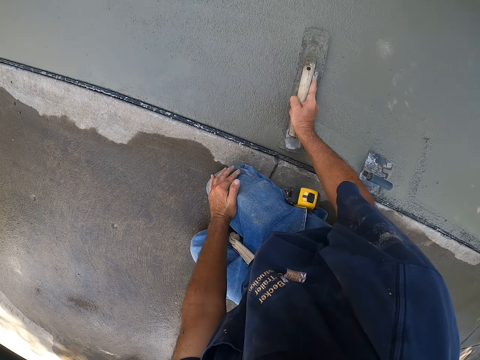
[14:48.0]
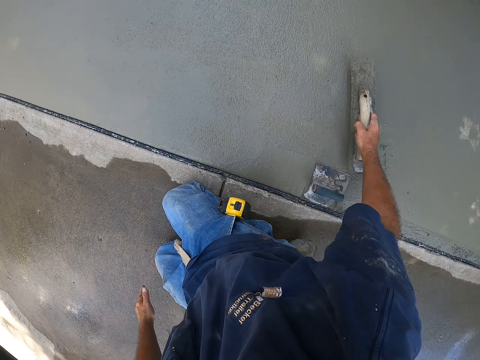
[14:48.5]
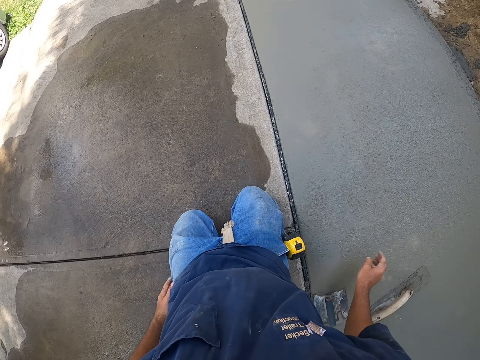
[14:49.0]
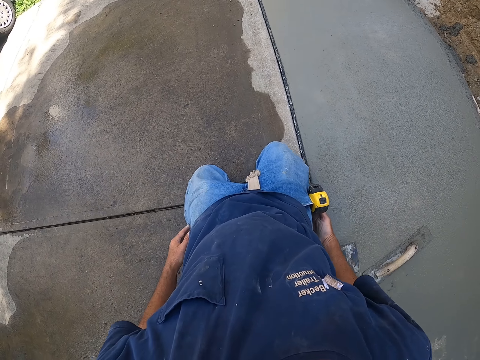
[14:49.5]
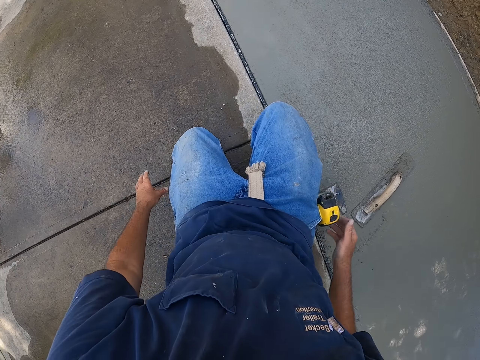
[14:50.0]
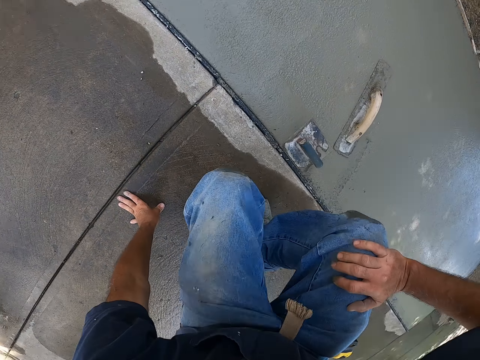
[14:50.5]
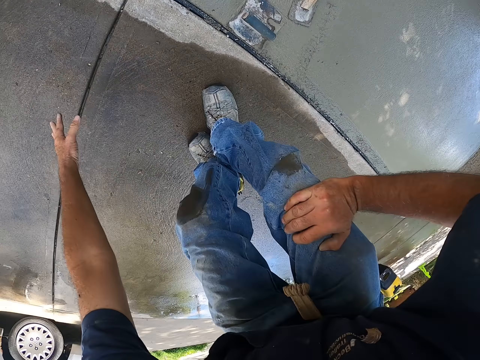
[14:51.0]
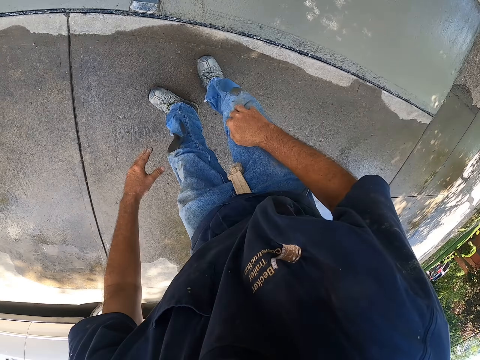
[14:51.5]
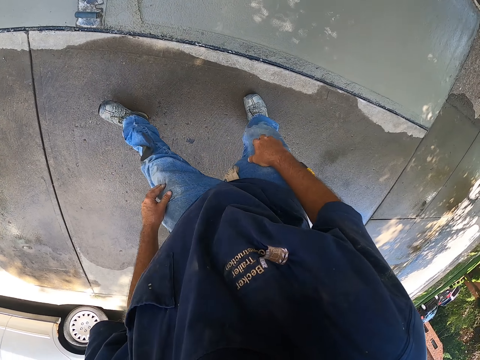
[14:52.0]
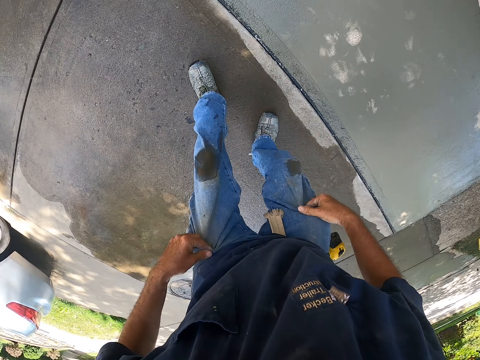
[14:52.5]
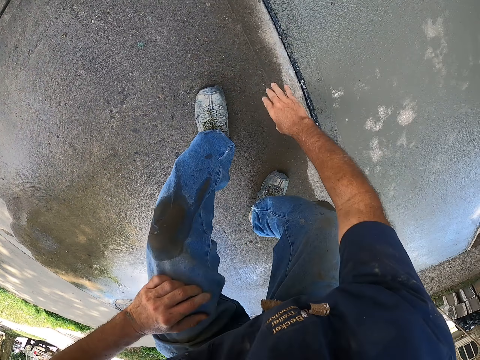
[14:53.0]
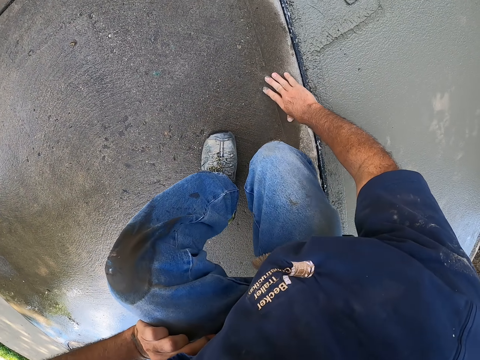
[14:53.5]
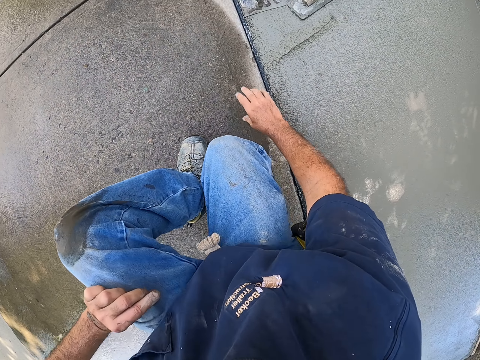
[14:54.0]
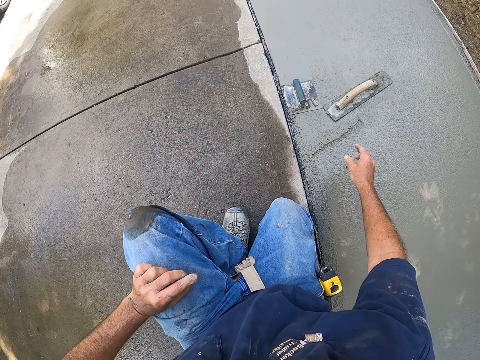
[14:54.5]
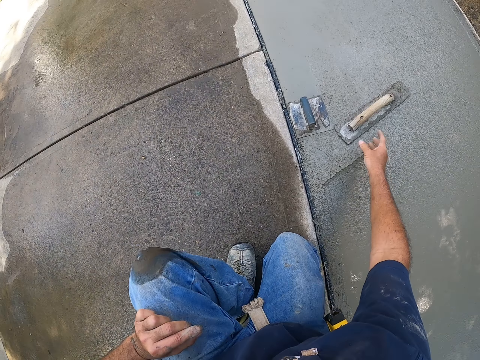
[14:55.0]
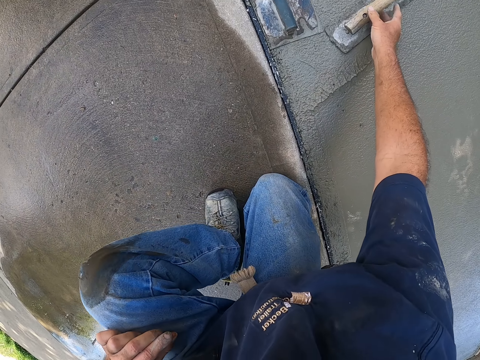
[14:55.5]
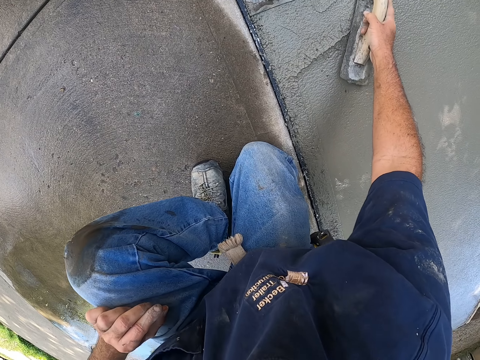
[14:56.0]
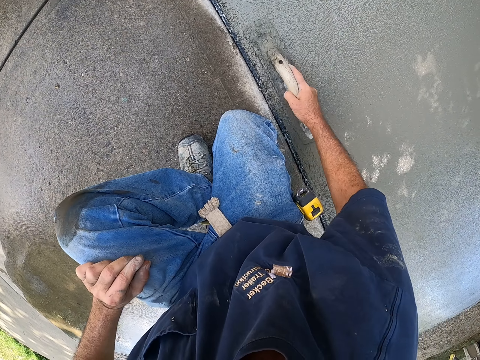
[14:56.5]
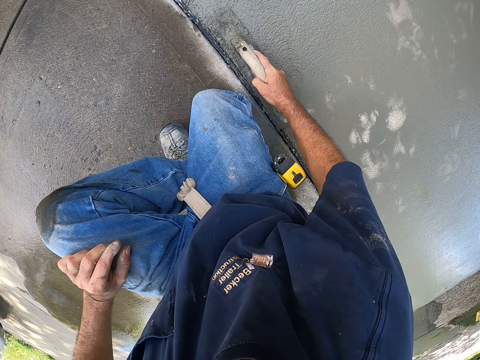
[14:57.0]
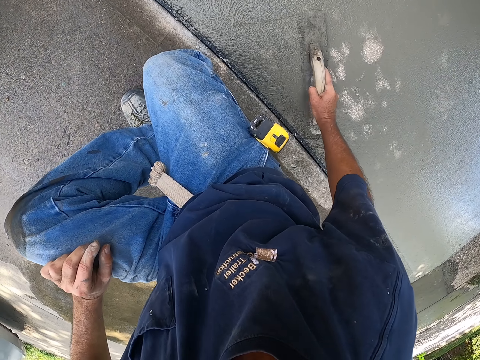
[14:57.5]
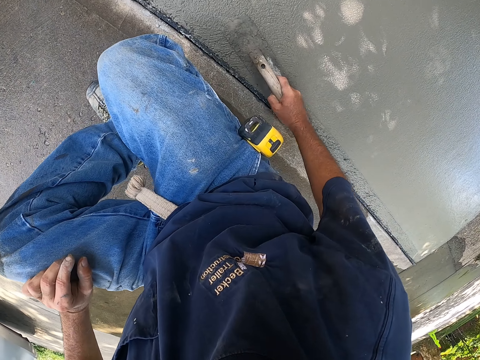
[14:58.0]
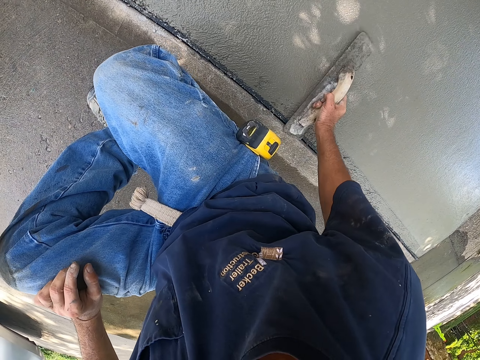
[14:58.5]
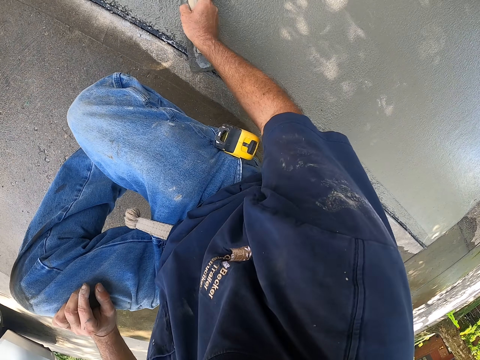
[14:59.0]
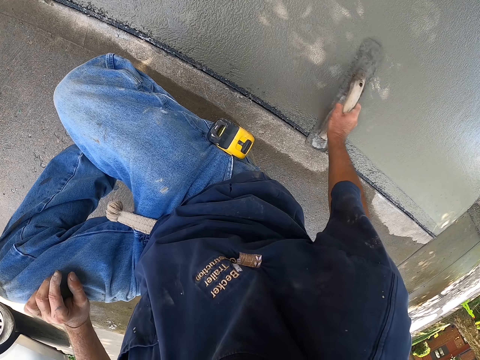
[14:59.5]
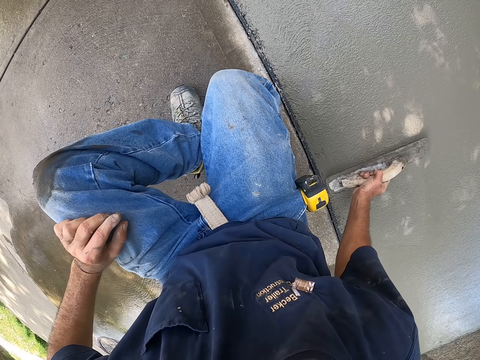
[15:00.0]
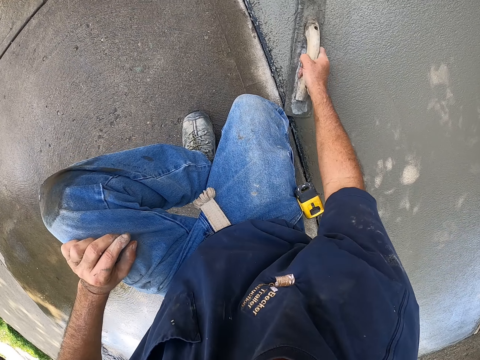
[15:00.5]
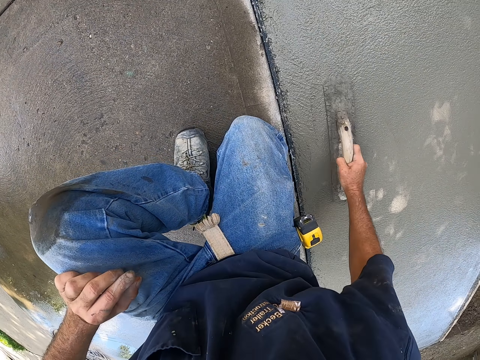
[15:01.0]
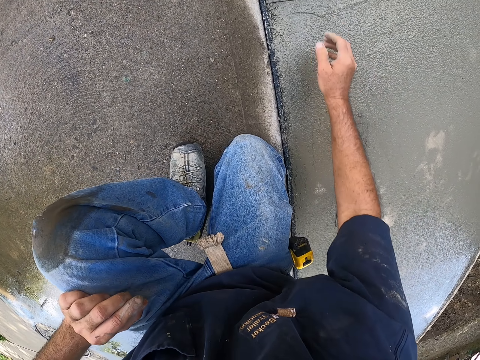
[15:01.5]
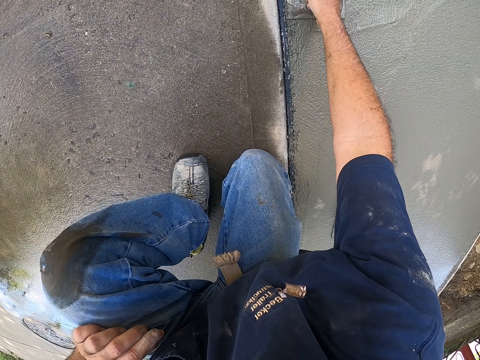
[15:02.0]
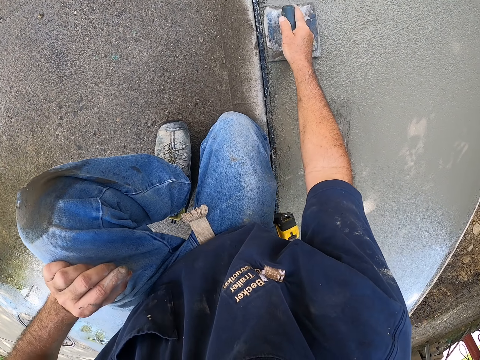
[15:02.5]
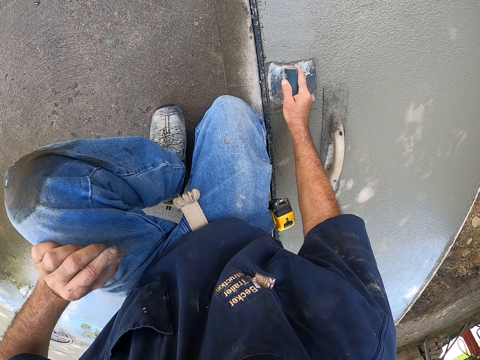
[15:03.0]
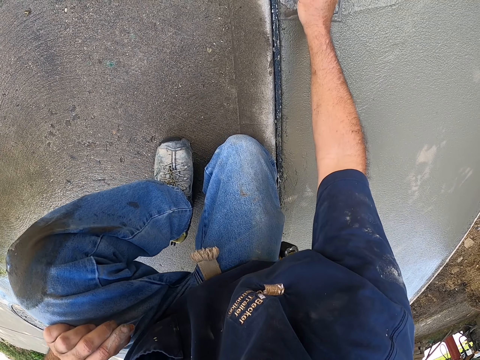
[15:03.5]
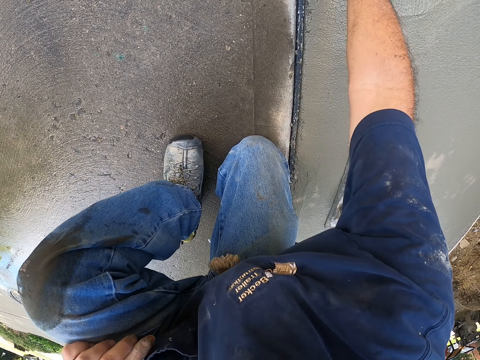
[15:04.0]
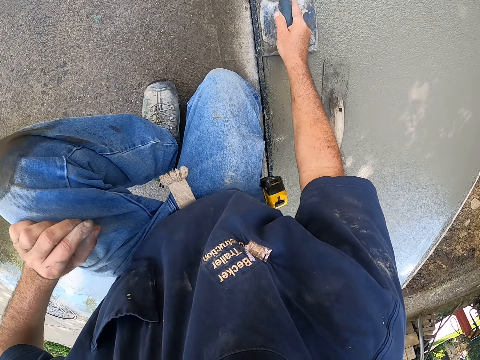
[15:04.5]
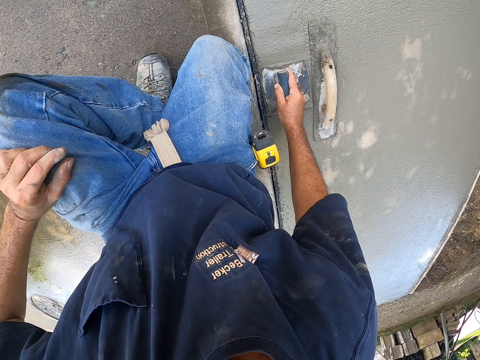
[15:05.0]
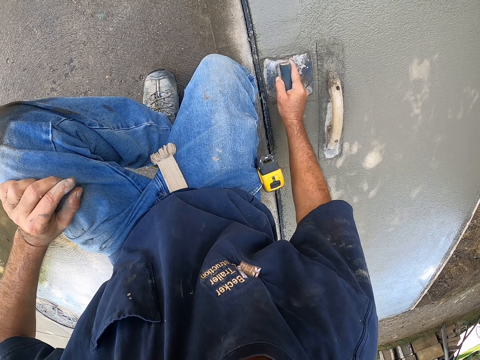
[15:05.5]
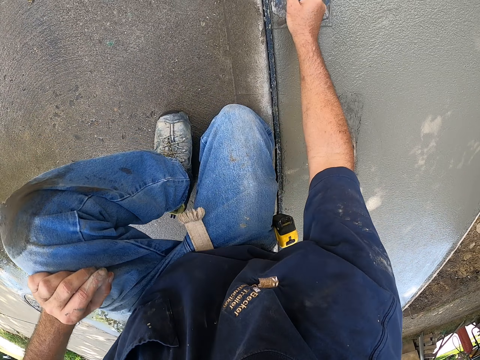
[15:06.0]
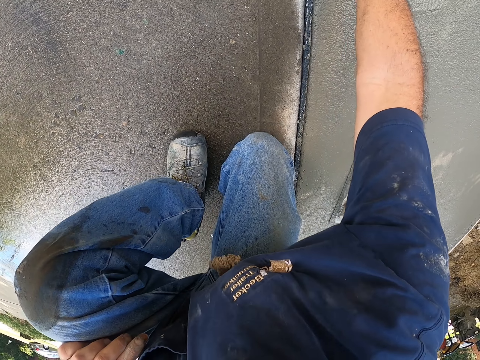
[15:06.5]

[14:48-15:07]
The camera wearer stands up. They kneel on the pavement. They squat. They plaster using a wooden trowel. They flatten the concrete with the float. They plaster using a steel trowel. They level the concrete with the edger.

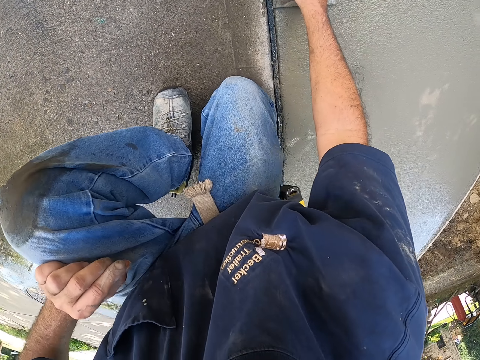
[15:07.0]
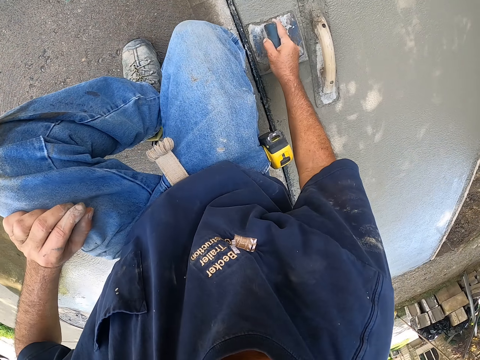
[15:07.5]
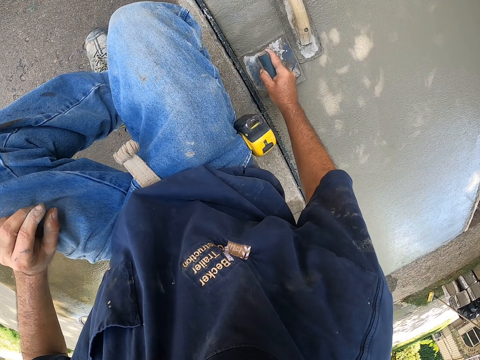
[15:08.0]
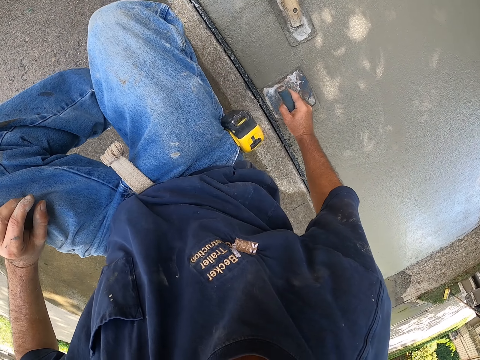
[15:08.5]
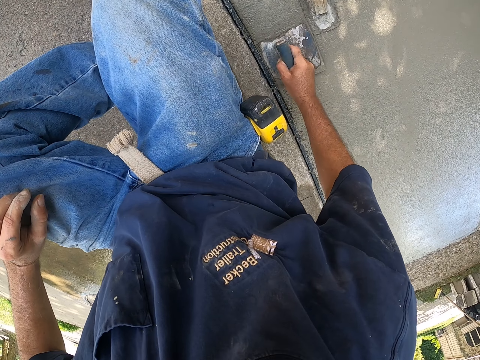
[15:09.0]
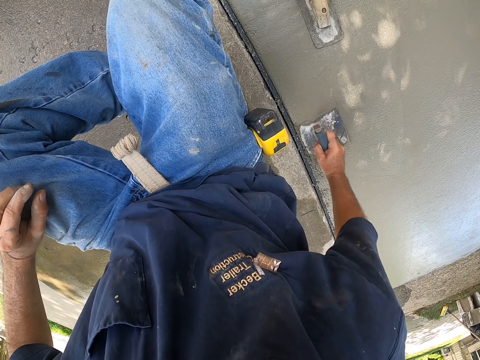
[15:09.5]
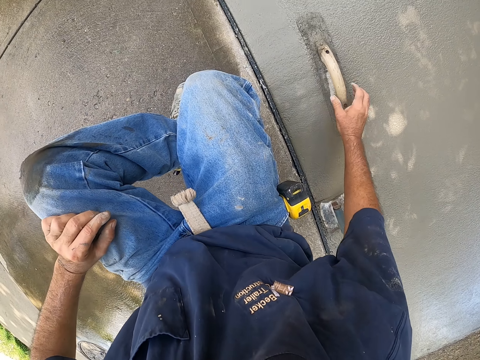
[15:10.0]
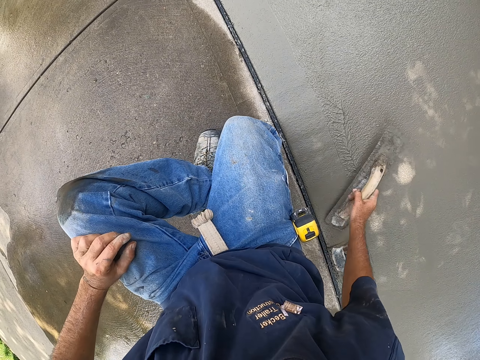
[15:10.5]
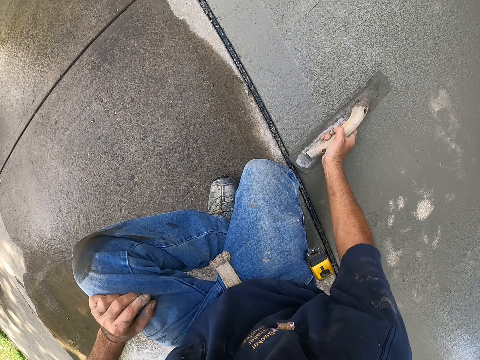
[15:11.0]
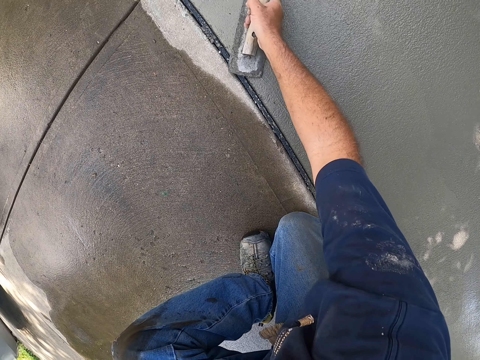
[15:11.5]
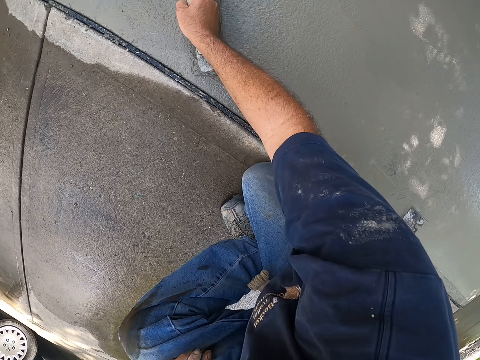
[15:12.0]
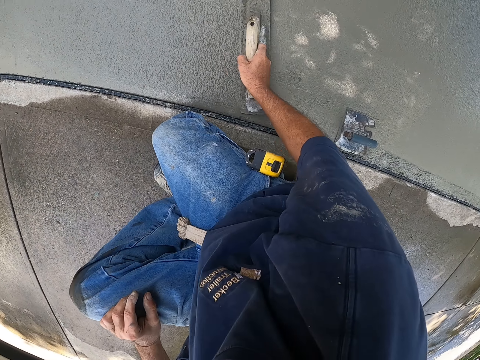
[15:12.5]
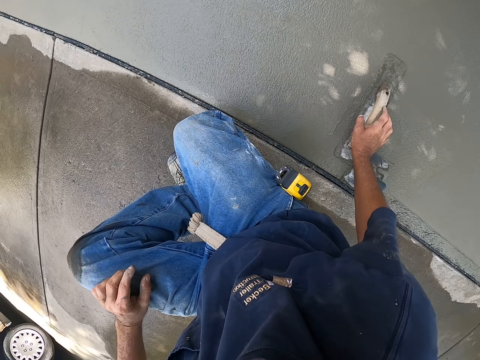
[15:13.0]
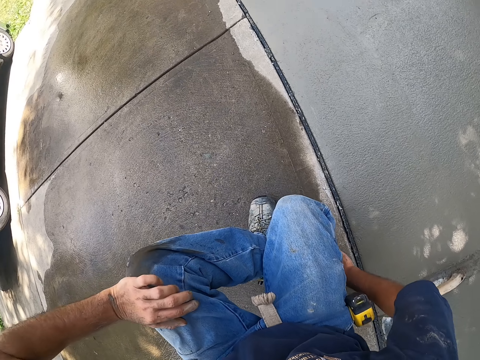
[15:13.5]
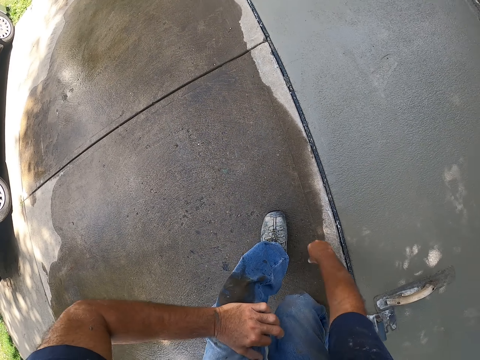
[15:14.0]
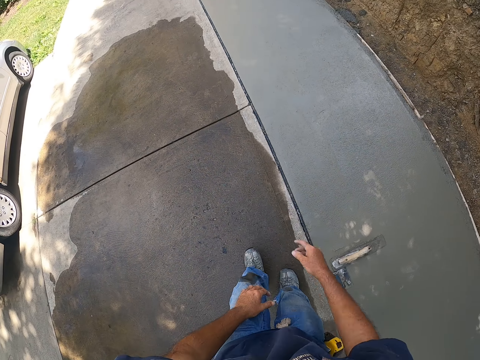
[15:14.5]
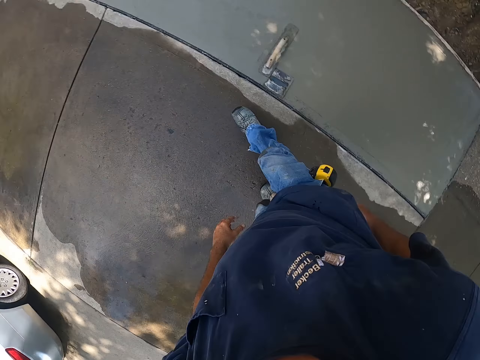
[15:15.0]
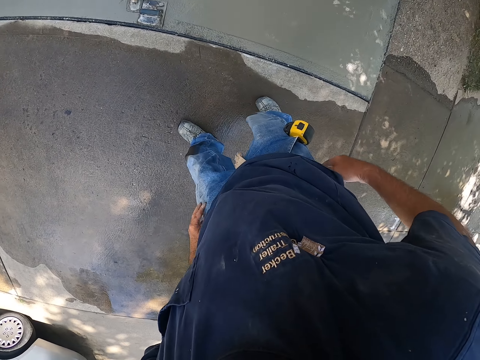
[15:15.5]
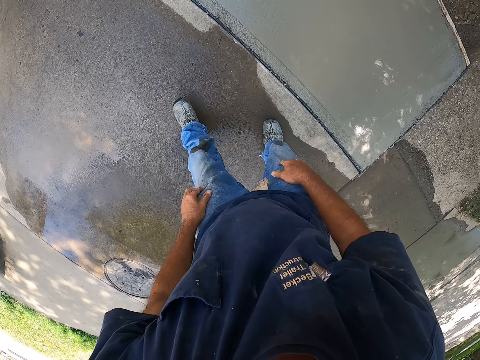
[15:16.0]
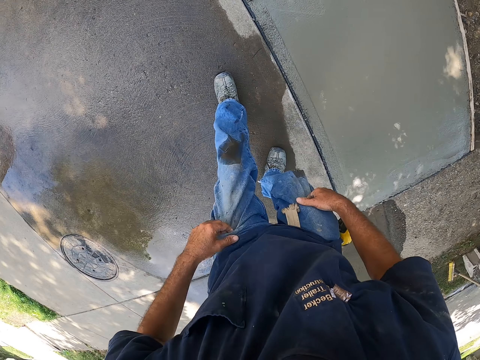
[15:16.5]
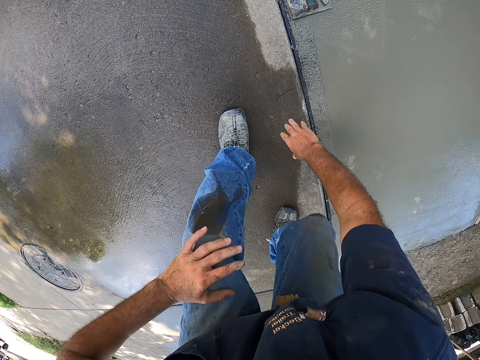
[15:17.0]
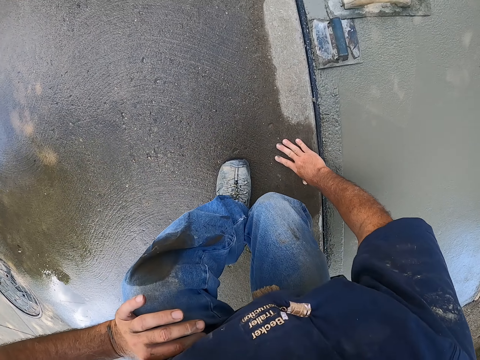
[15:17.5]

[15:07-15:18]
The camera wearer plasters using a wooden trowel. They stand up.
